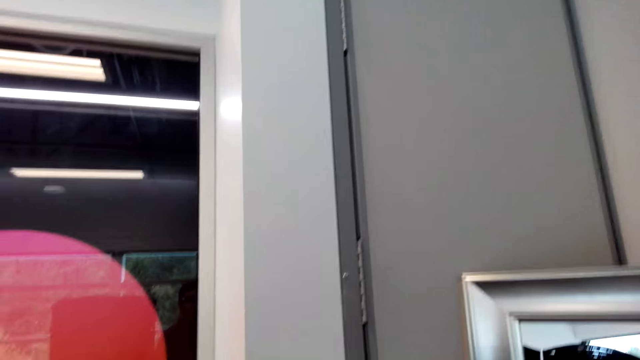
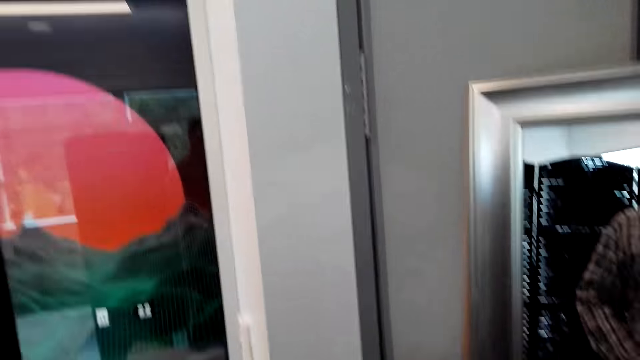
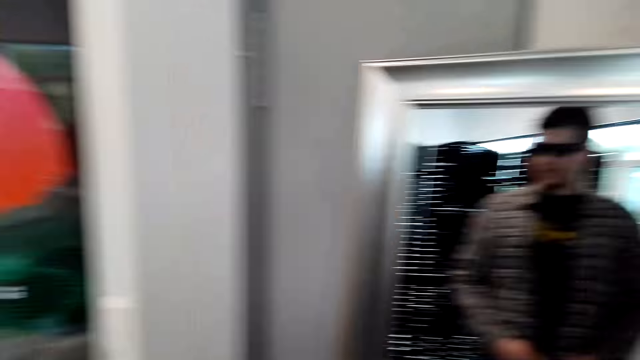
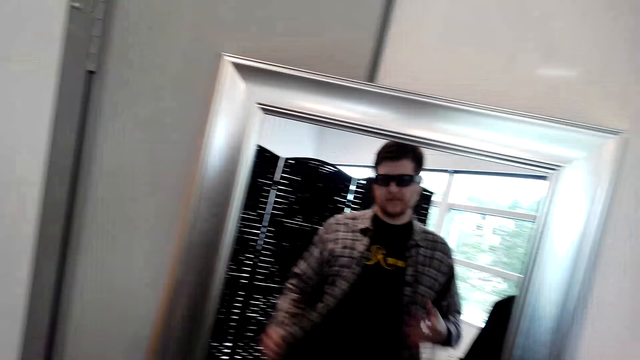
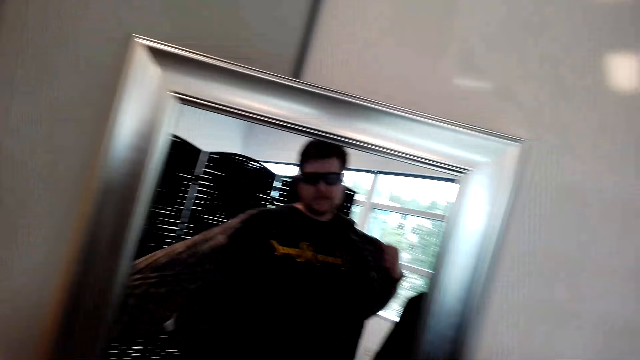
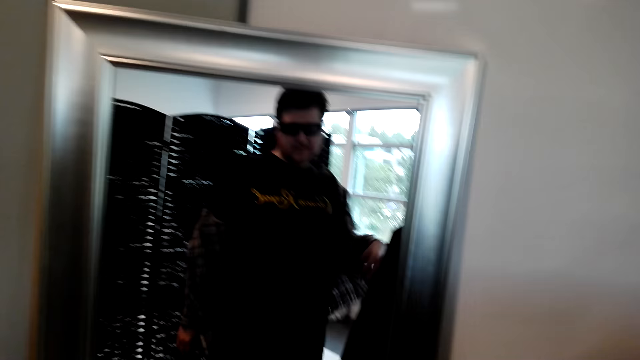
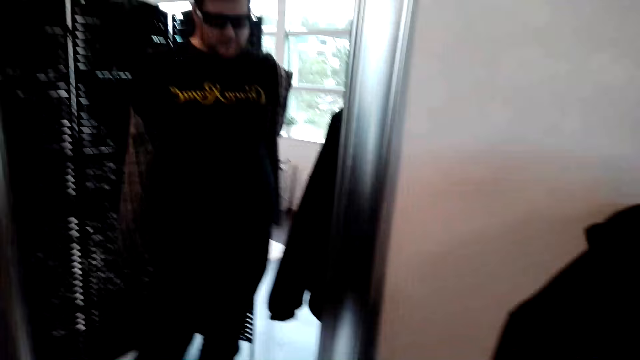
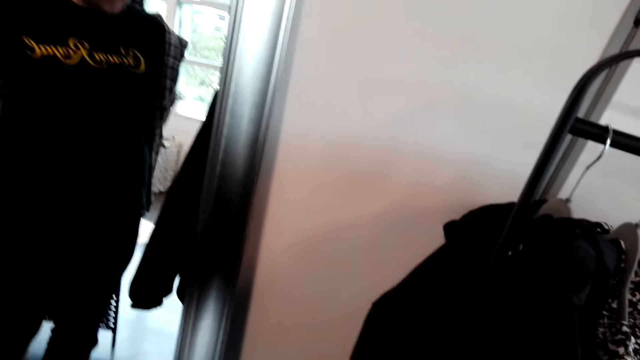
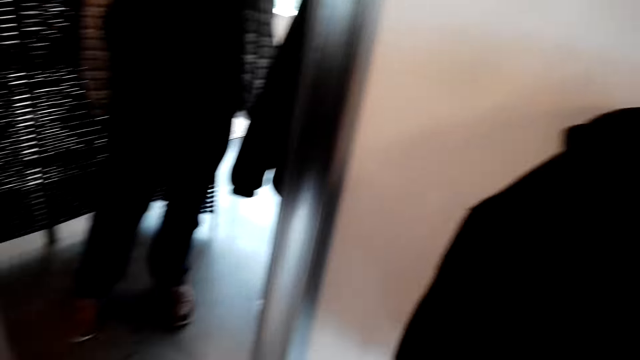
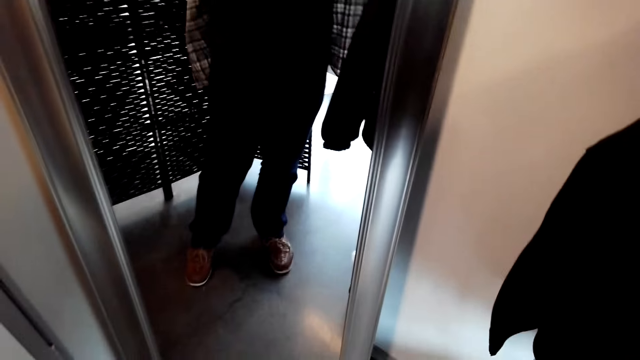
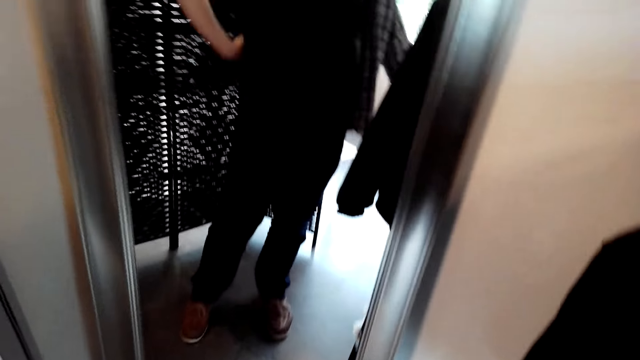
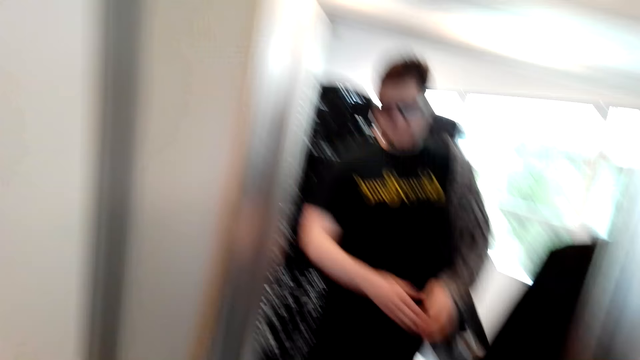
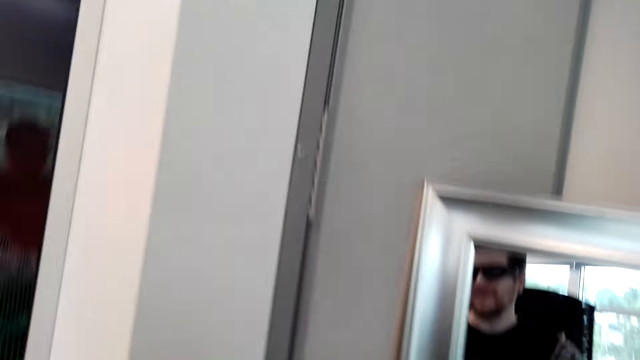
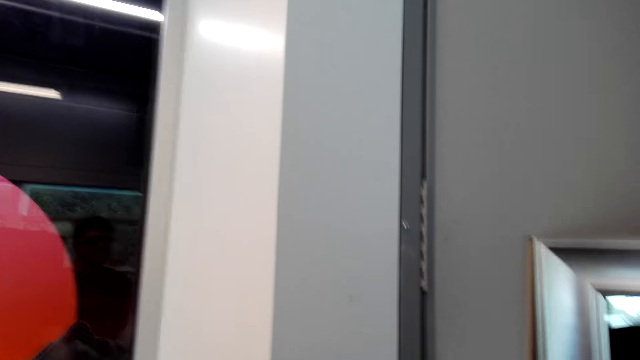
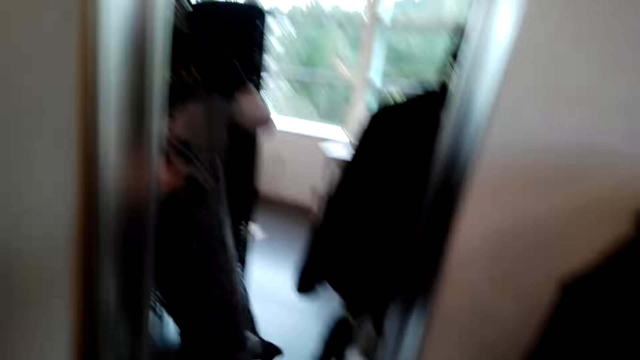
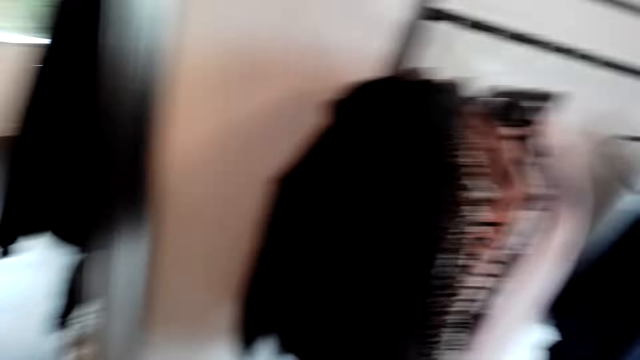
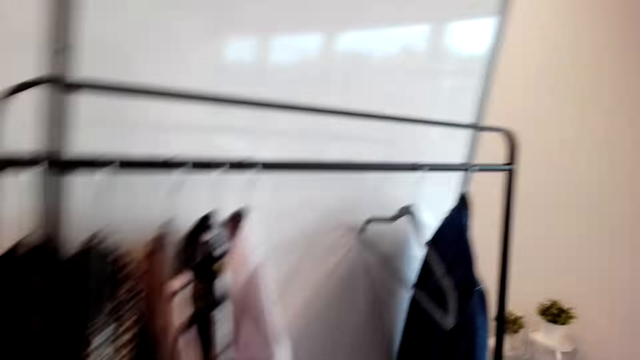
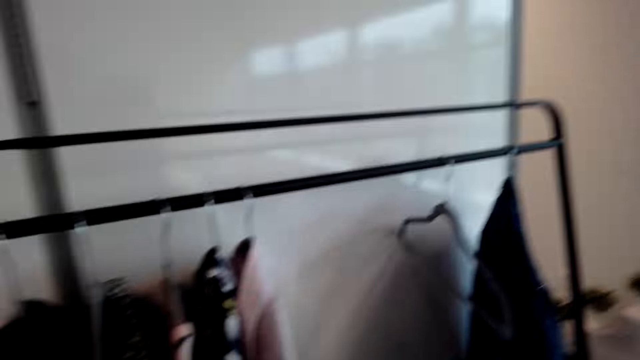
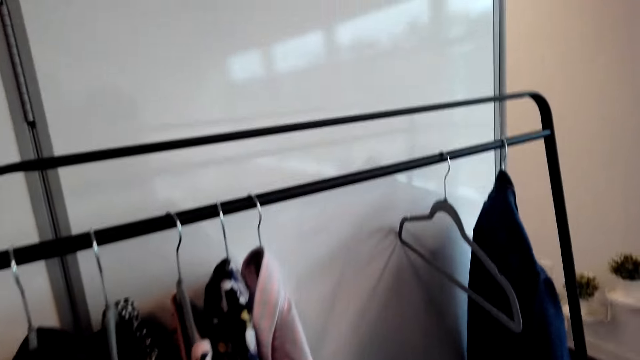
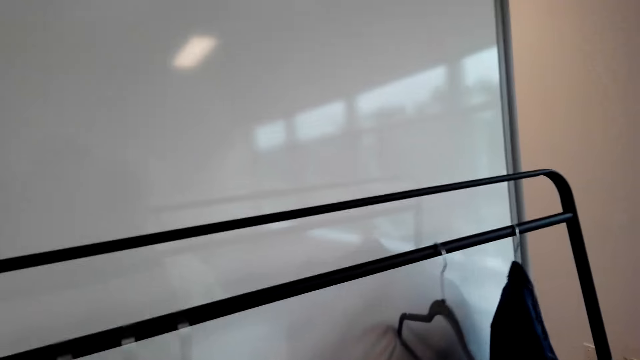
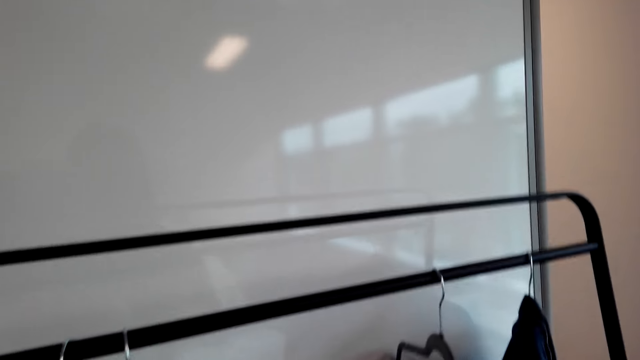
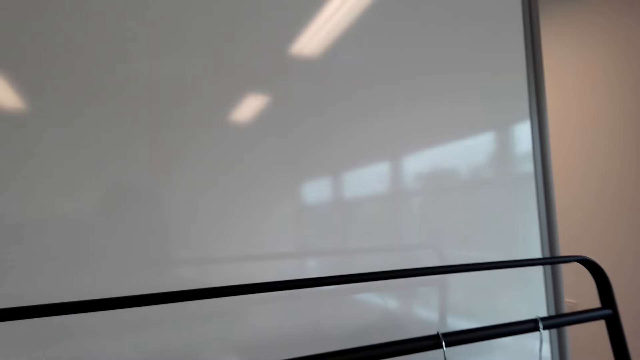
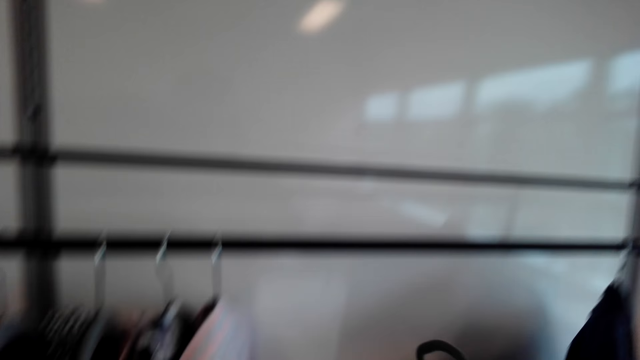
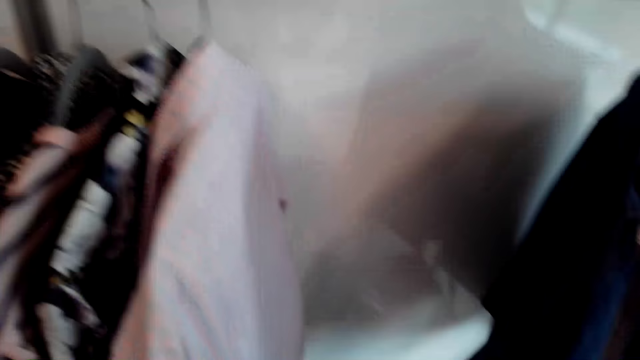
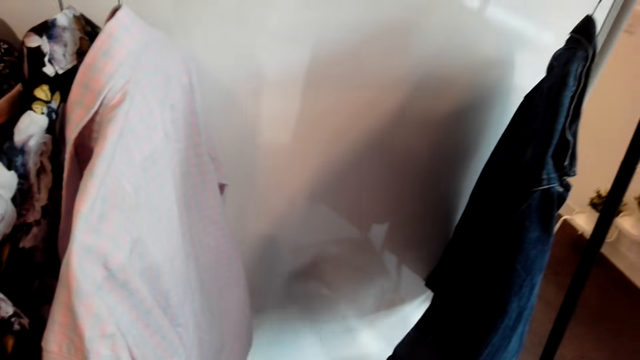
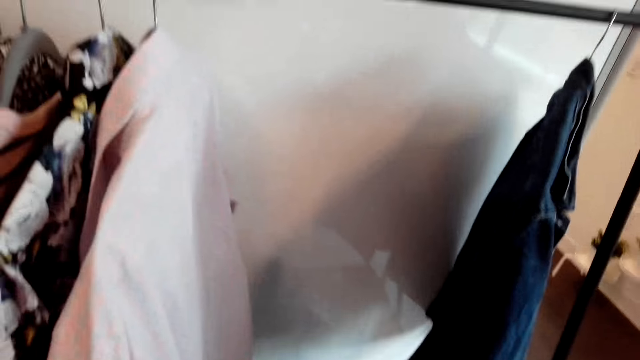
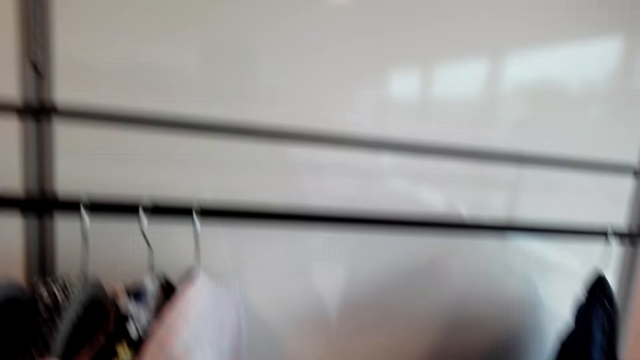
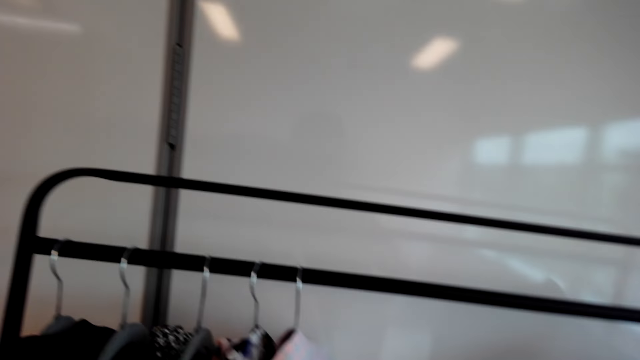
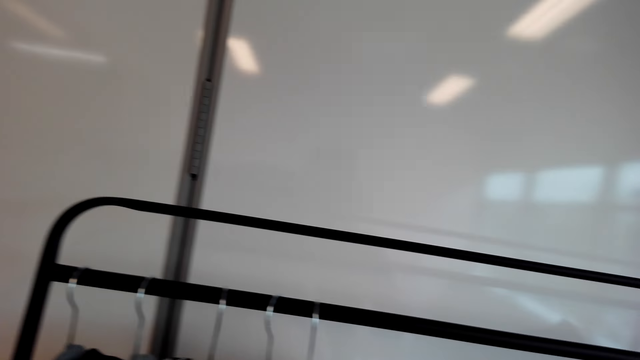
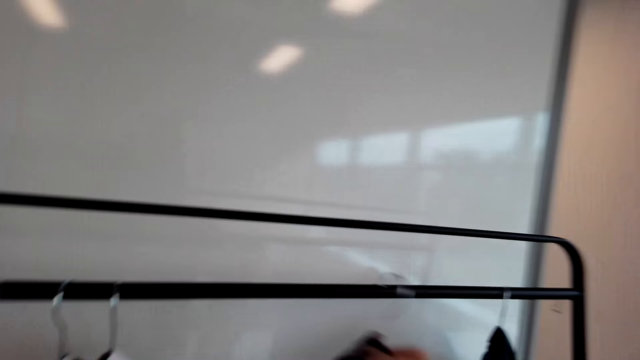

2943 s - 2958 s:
The camera wearer looks around. They take off the shirt or cloth. They move to the closet. They pick up the hanger. They put the cloth on the hanger.

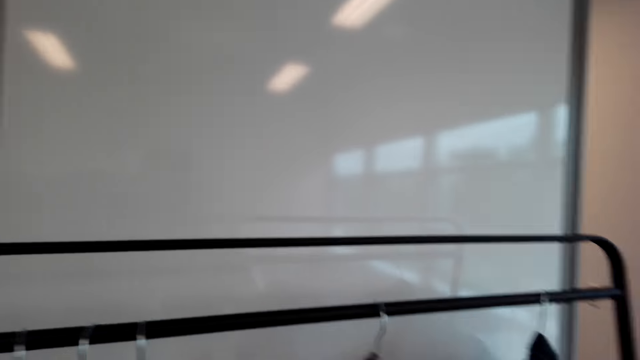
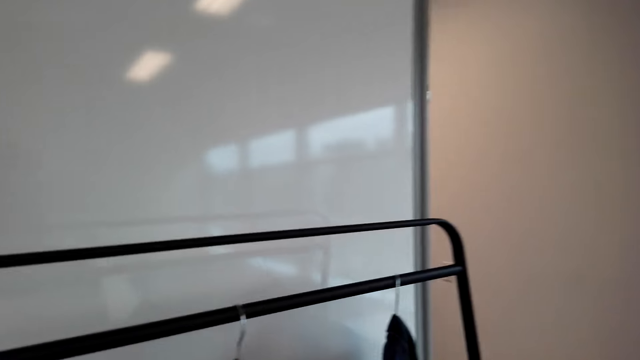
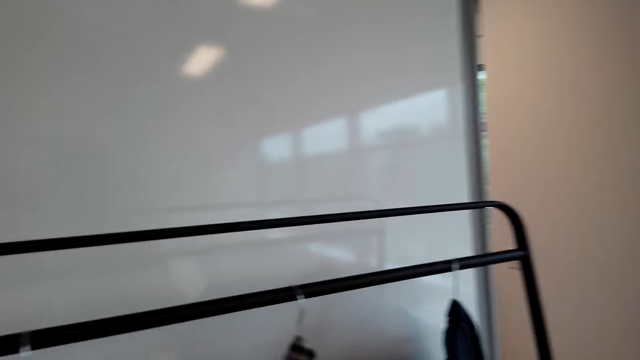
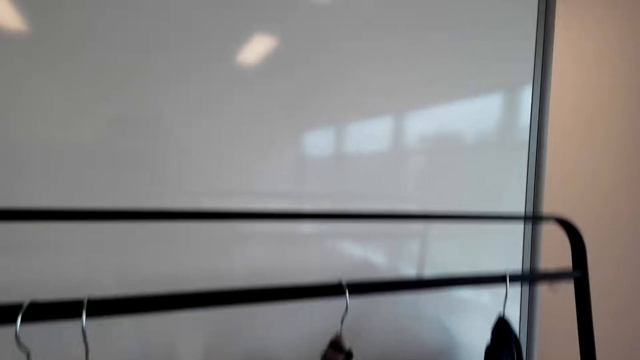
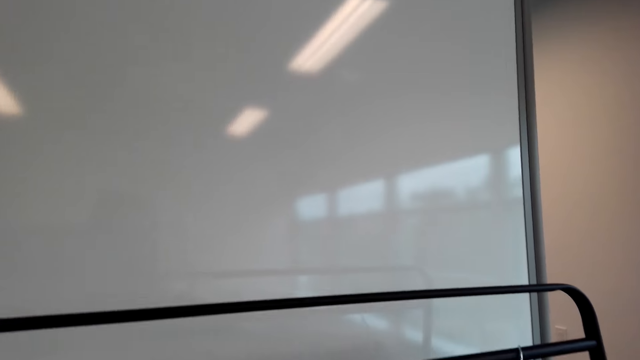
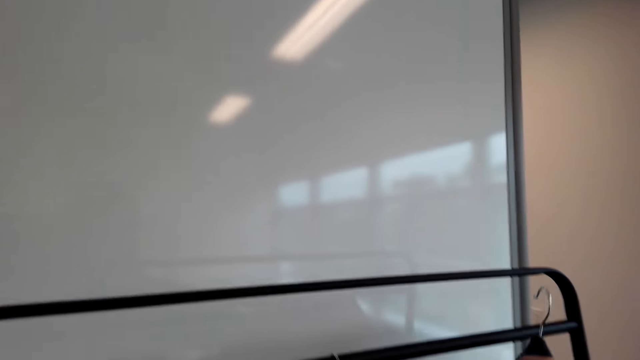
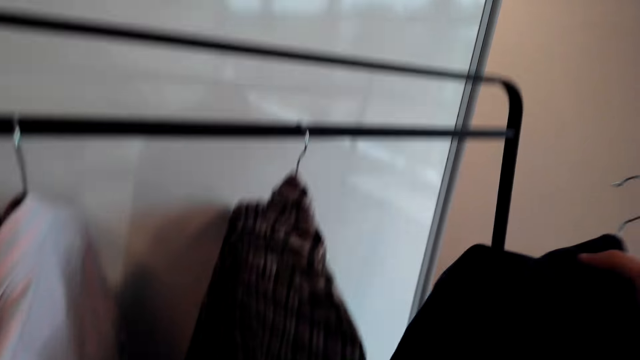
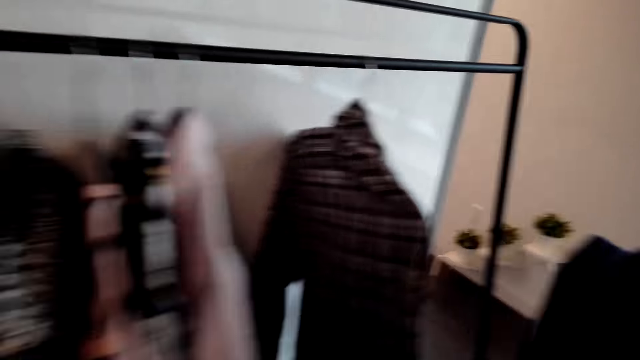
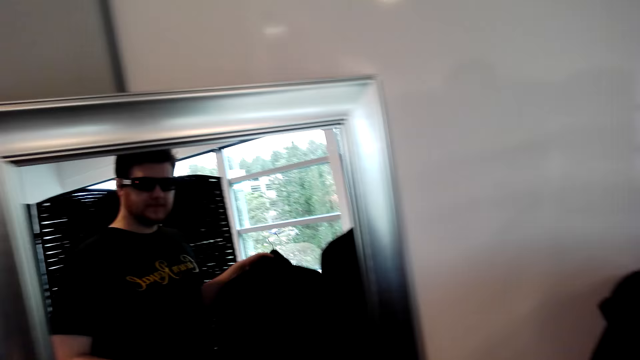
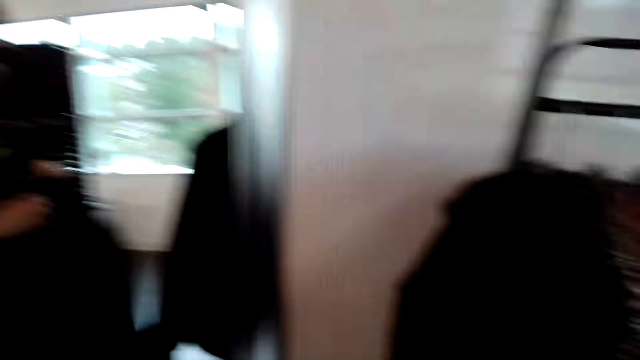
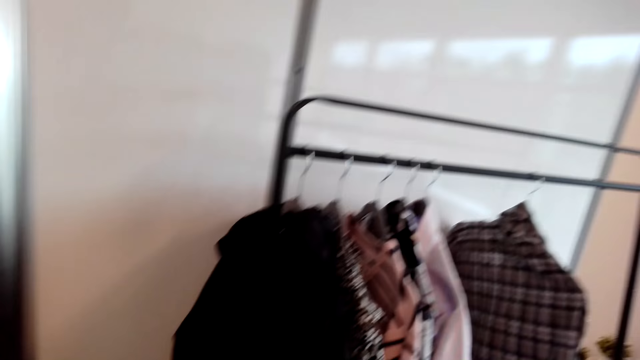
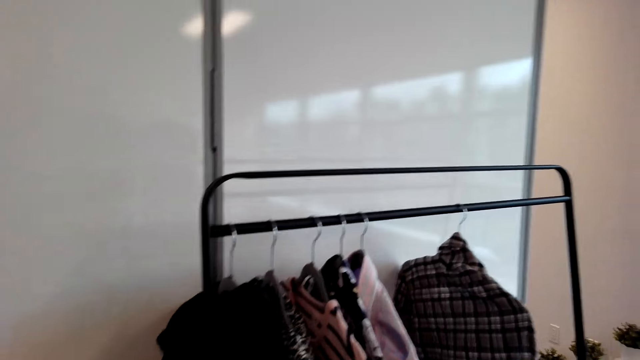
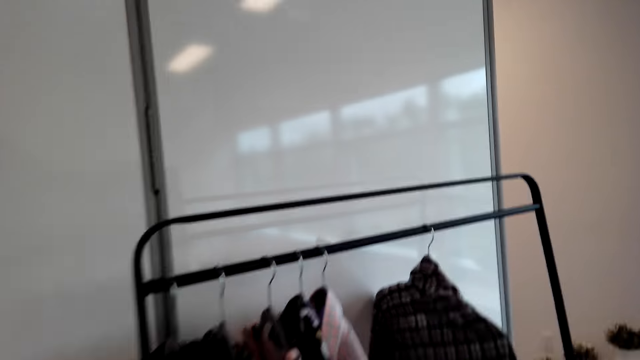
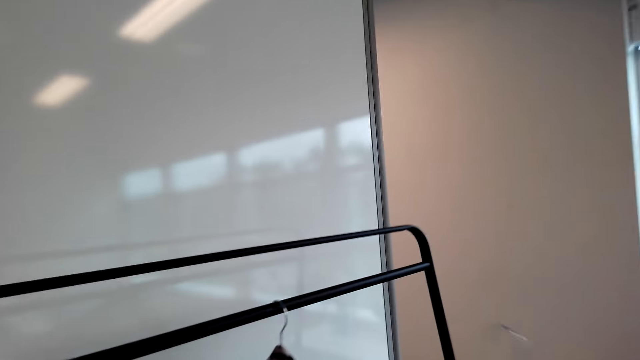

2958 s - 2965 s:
The camera wearer hangs the cloth on the closet. They pick up another cloth from the hanger. They look at the mirror.
